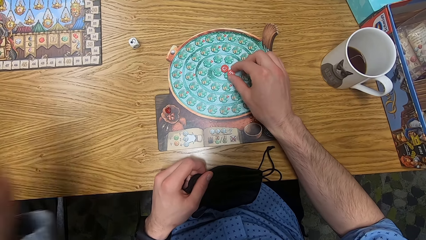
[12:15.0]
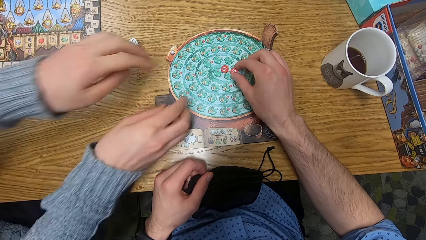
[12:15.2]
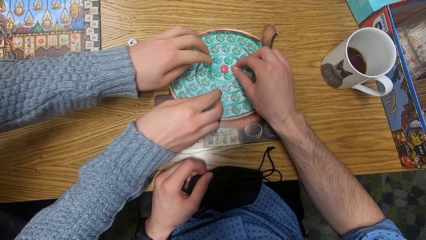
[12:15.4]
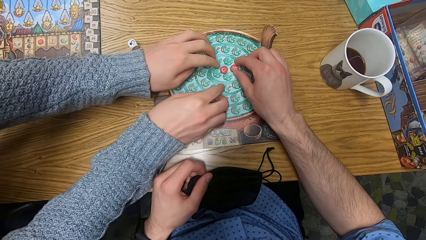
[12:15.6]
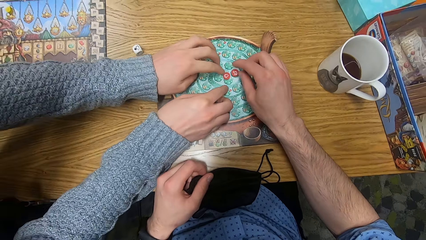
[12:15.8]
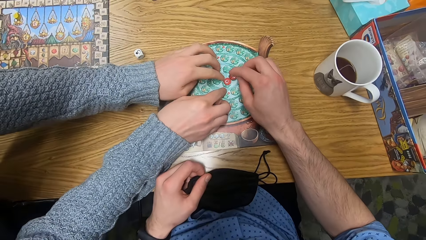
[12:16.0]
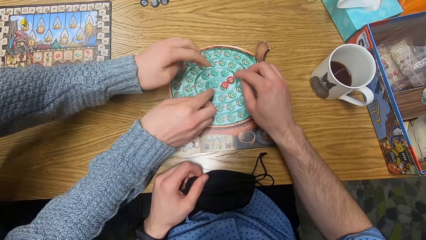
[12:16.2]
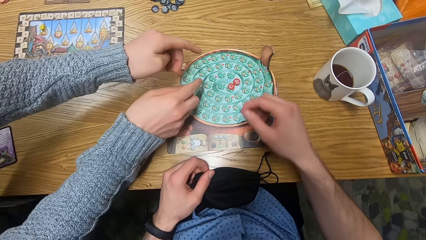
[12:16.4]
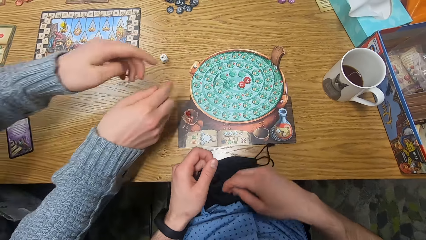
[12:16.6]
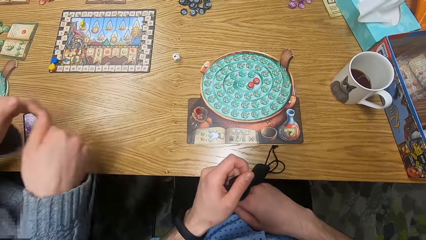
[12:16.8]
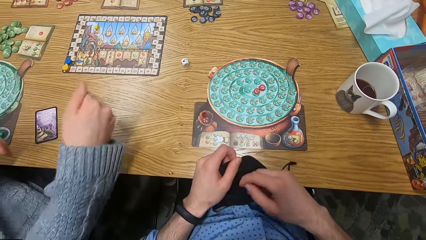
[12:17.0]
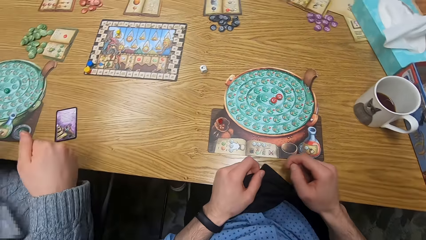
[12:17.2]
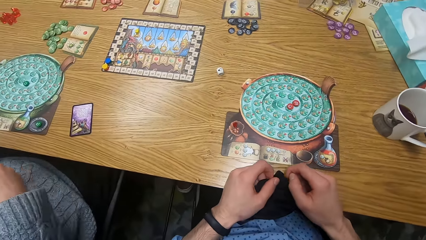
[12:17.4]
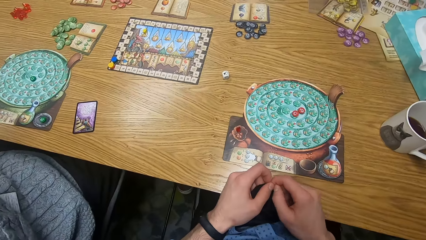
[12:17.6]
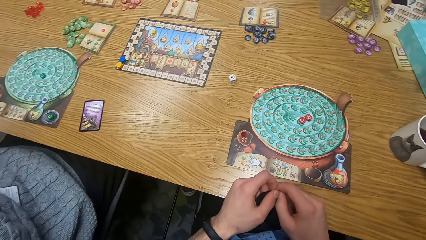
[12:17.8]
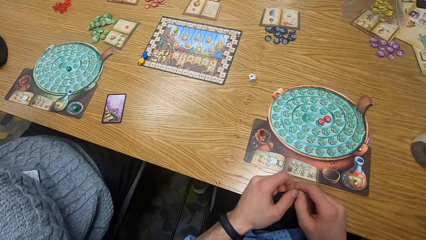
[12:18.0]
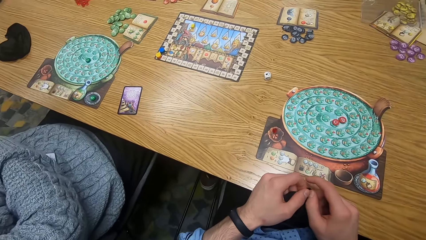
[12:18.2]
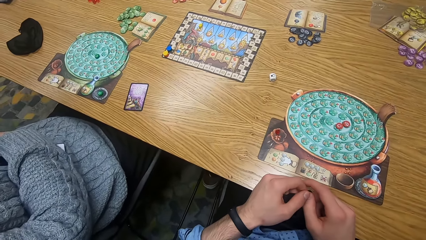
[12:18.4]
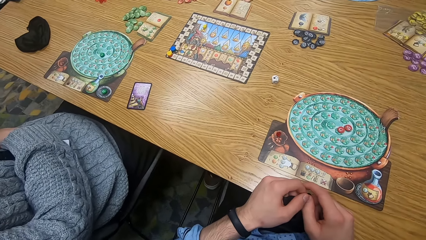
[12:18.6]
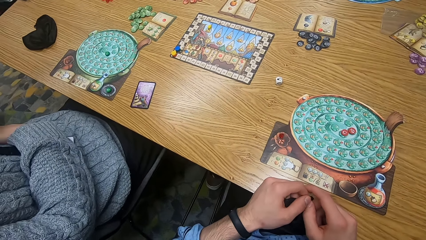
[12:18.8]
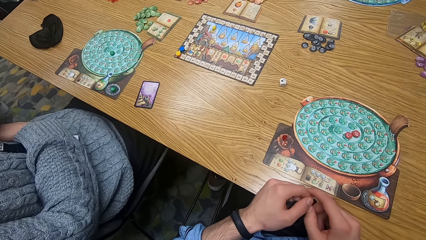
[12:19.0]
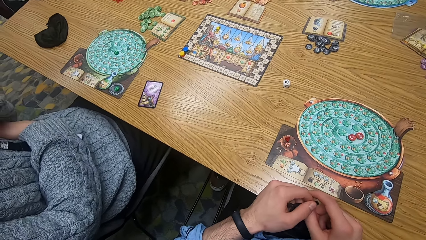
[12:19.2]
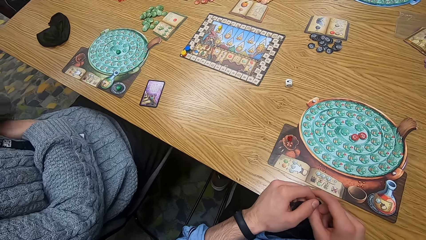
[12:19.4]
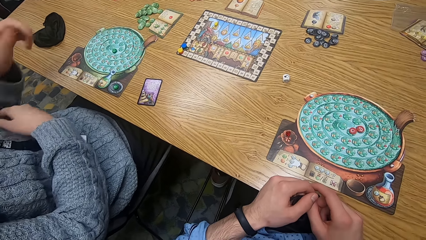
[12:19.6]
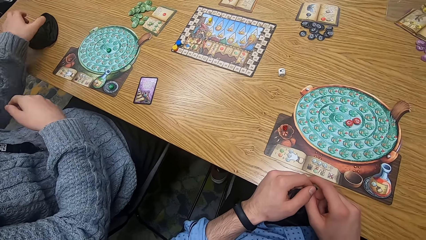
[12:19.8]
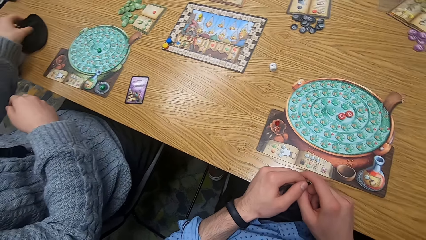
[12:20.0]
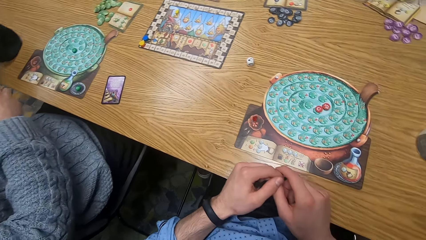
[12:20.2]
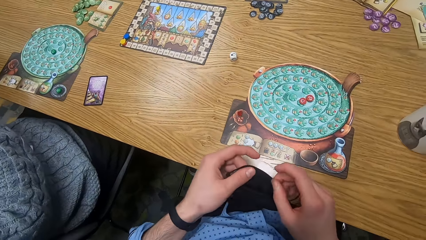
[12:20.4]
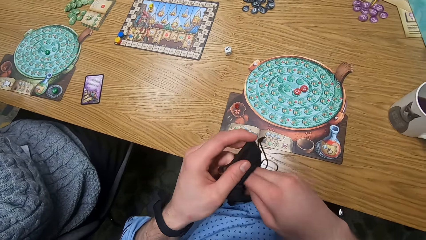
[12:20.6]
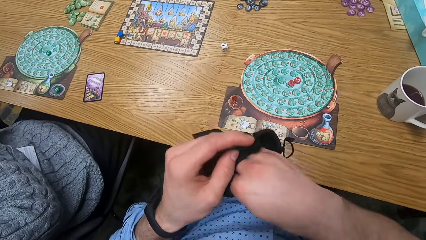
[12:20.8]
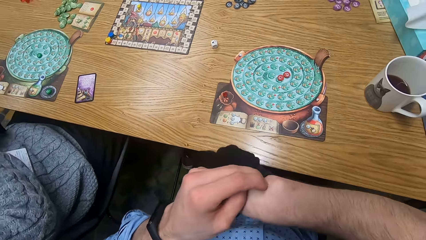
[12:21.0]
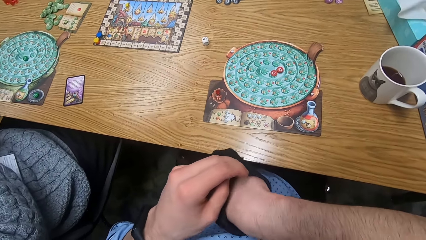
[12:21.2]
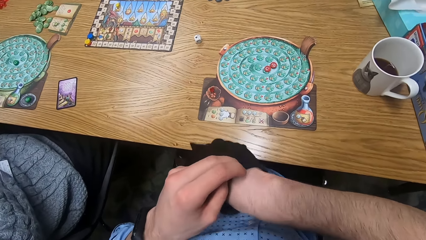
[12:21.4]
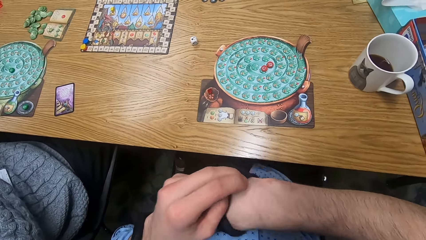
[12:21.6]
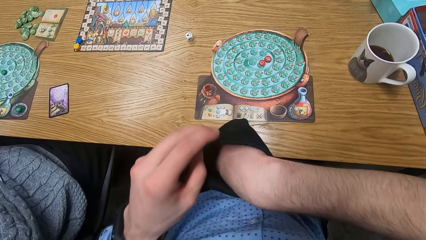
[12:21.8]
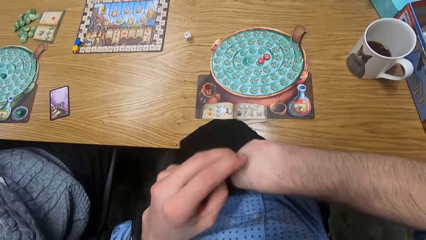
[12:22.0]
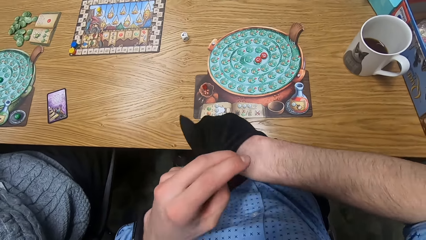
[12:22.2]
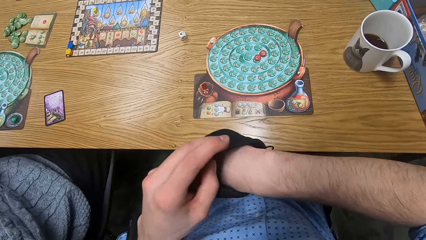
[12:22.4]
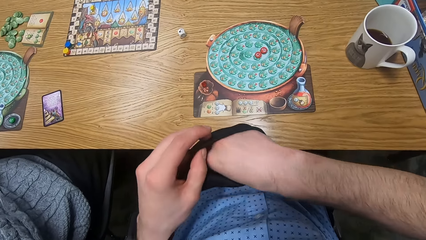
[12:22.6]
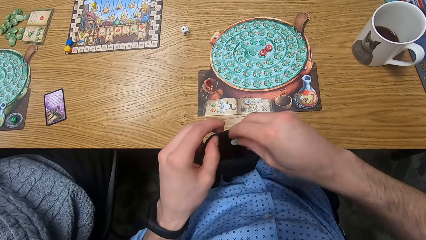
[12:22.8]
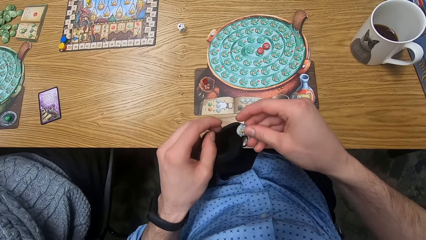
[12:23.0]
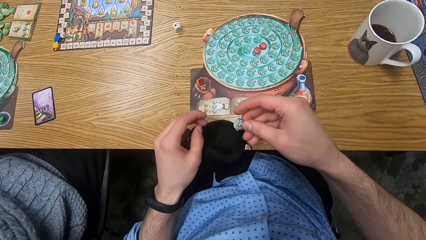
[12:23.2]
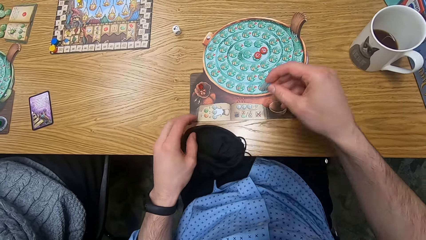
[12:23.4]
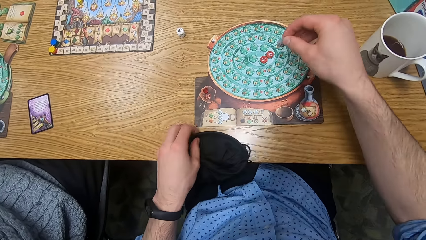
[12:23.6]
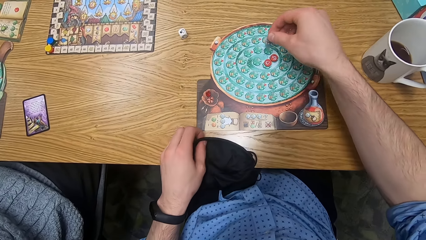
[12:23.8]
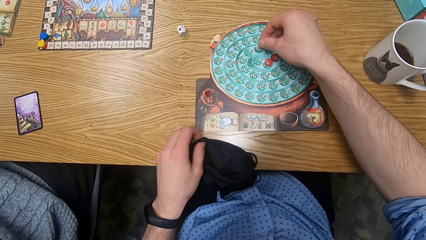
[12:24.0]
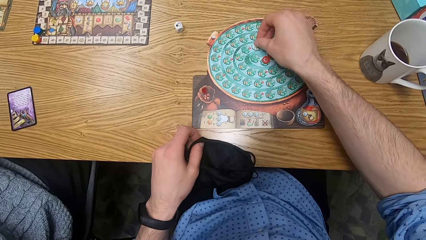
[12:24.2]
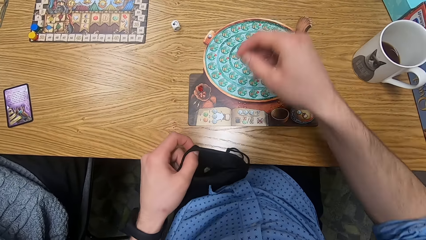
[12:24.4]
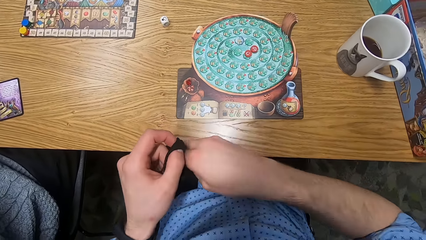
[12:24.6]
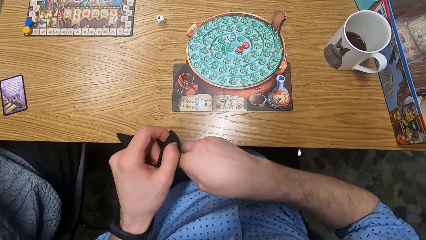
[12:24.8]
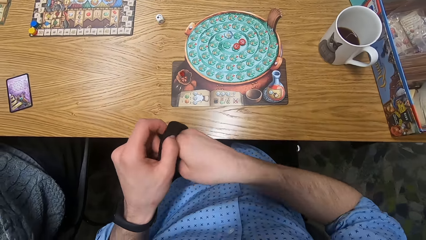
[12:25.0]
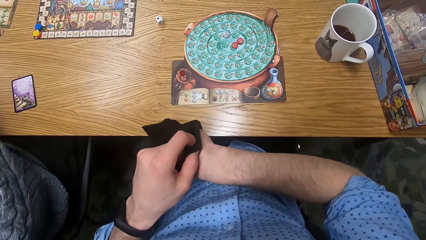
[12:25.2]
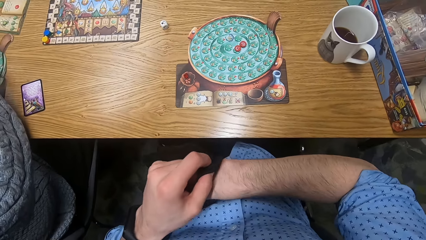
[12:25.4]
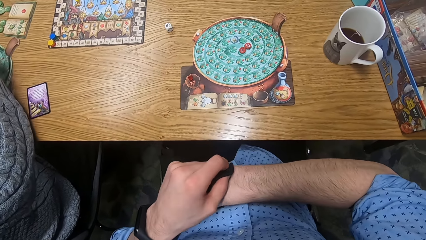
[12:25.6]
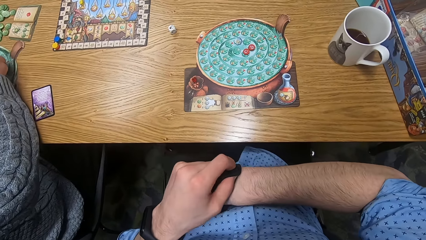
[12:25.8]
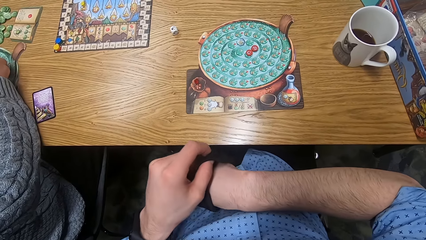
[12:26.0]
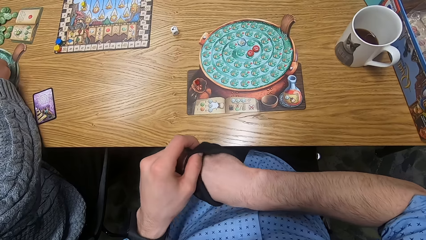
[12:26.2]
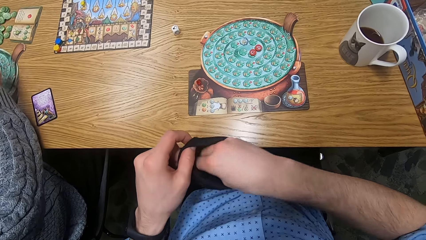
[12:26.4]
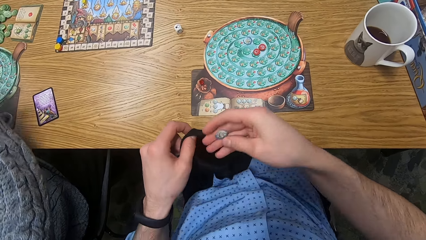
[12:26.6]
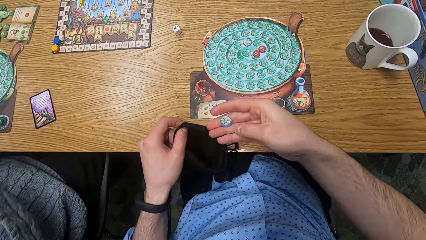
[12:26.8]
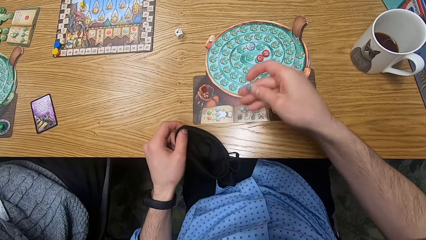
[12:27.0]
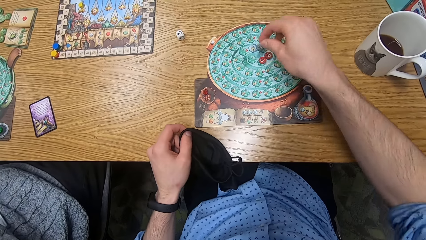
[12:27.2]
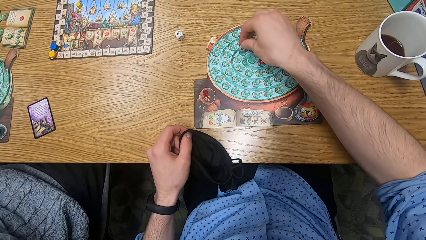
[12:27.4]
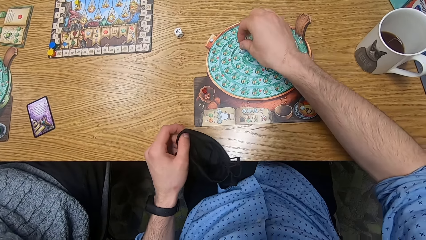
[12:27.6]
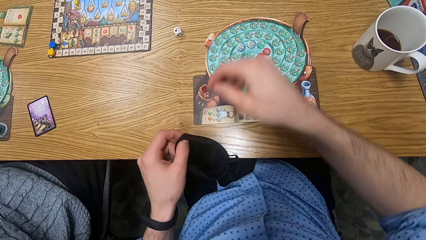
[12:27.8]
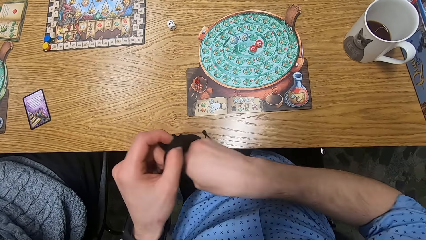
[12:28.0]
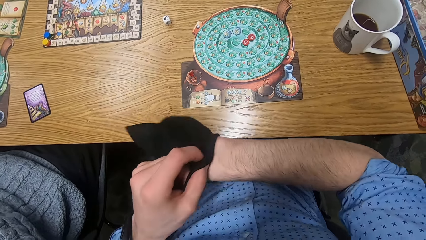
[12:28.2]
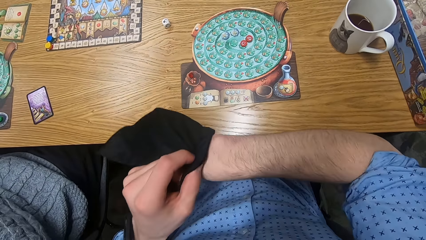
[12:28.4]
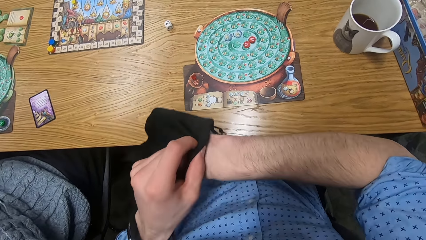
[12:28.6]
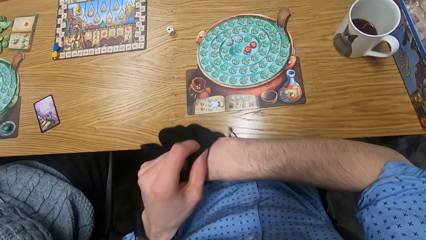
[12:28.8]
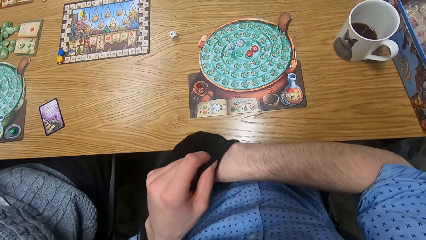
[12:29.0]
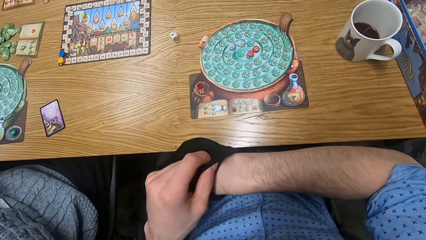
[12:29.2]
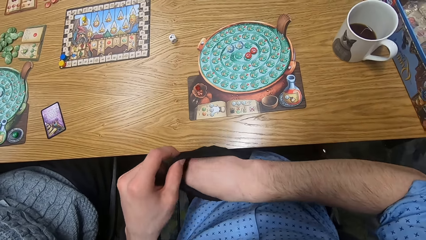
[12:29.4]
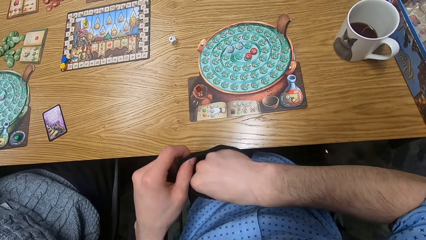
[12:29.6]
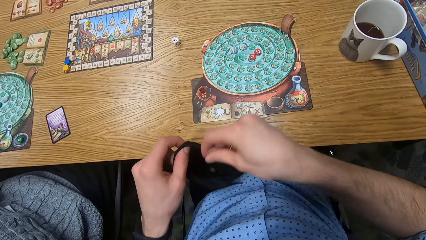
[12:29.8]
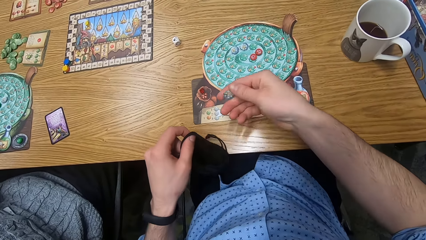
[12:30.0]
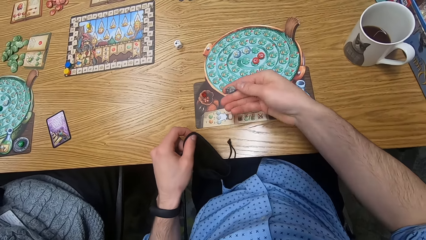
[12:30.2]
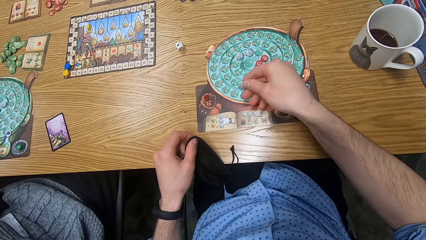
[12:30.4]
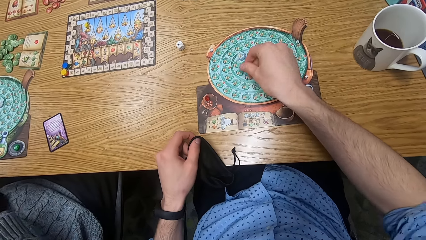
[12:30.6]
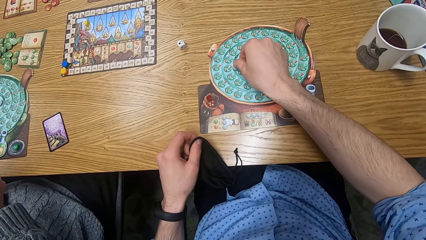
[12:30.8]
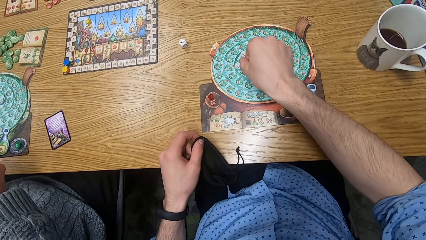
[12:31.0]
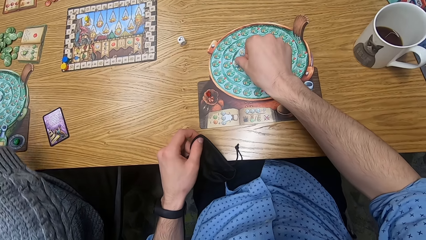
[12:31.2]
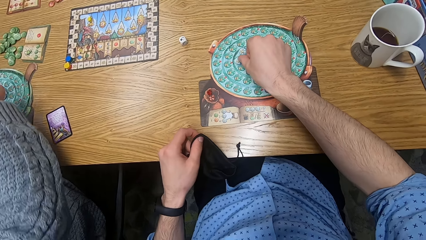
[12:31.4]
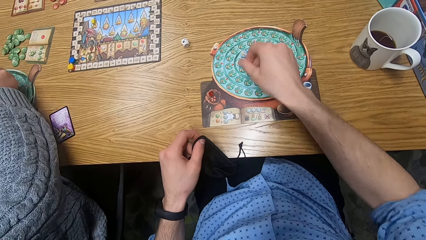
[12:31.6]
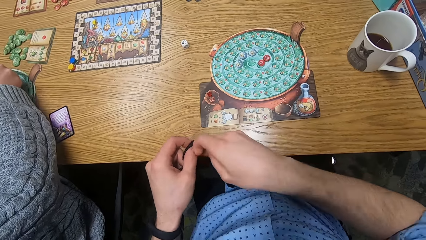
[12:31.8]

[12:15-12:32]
The man moves a red chip on the player board on the table with his left hand. He picks a bag from the table with his left hand. The camera wearer removes a blue chip from the bag with his right hand. He drops the blue chip on the player board on the table with his right hand. He removes a blue chip from the bag with his right hand. The man puts a chip on the player board on the table with his right hand. The camera wearer drops the blue chip on the player board on the table with his right hand. He removes a blue chip from the bag with his right hand. He drops the blue chip on the player board on the table with his right hand.
